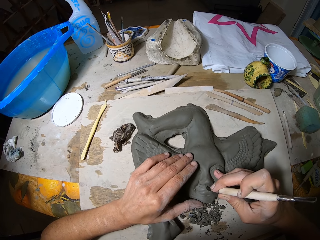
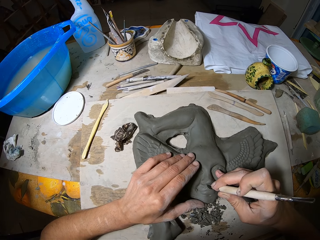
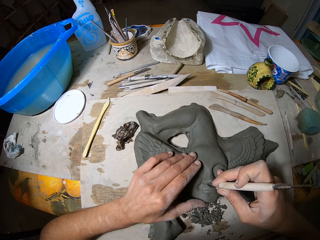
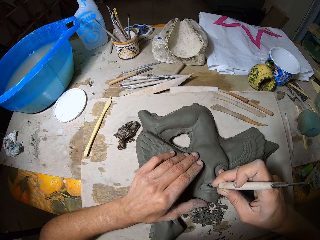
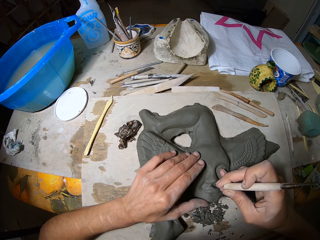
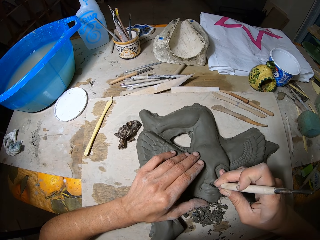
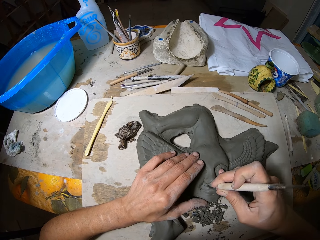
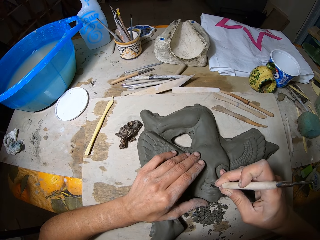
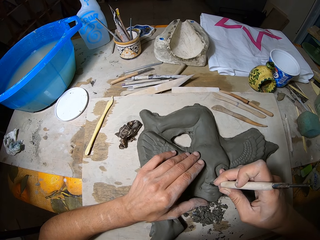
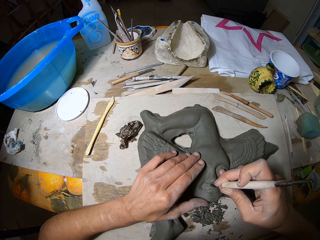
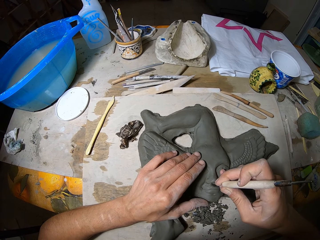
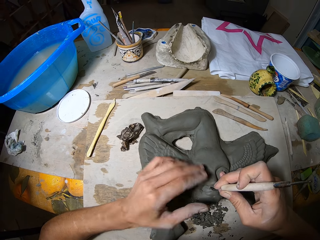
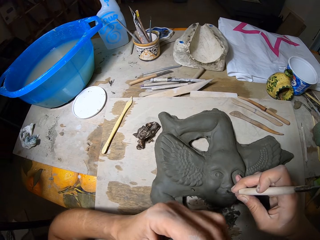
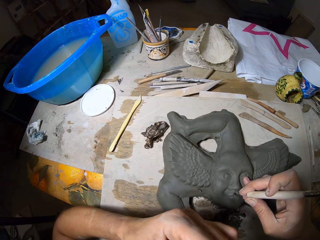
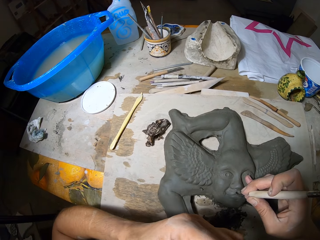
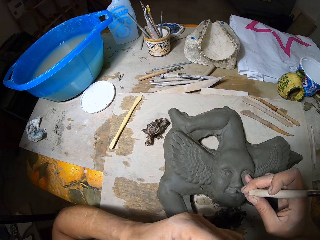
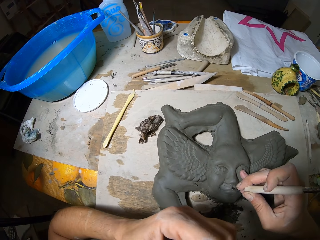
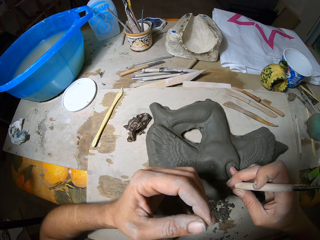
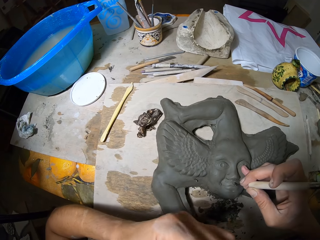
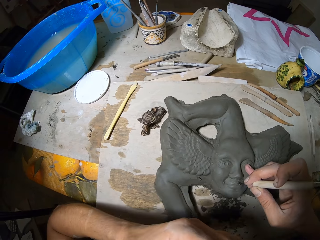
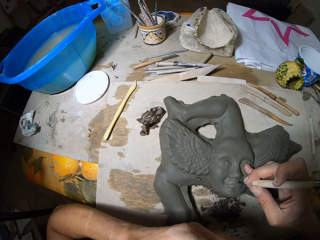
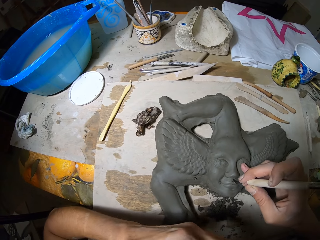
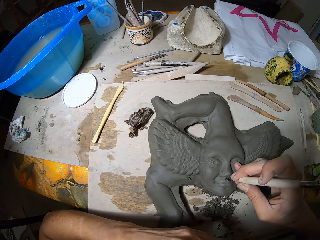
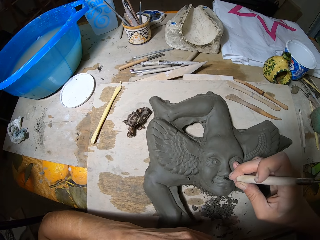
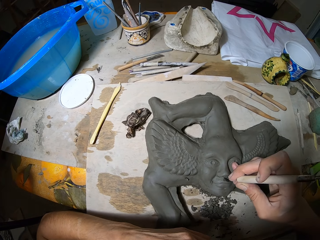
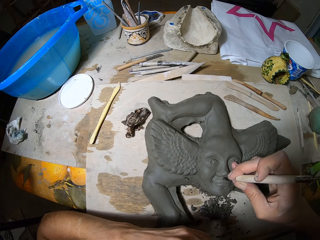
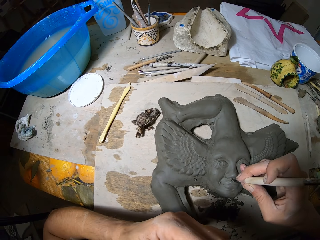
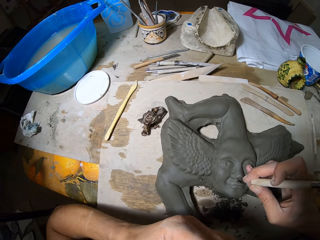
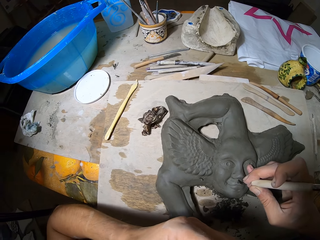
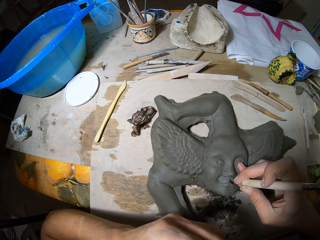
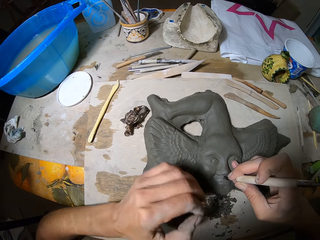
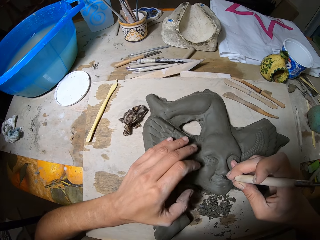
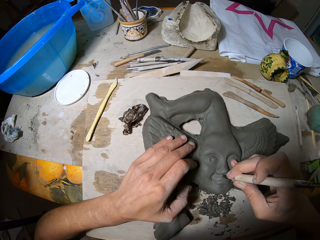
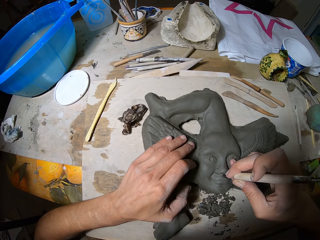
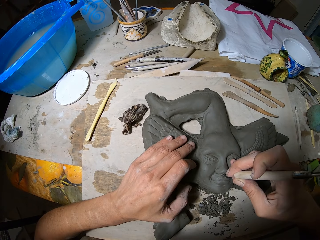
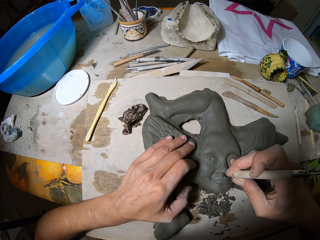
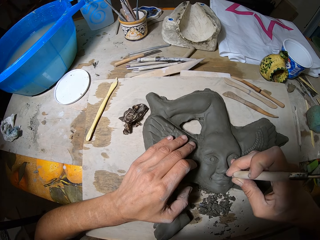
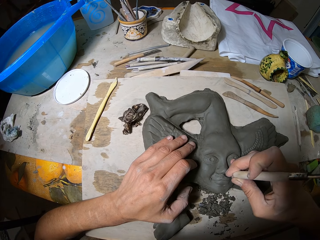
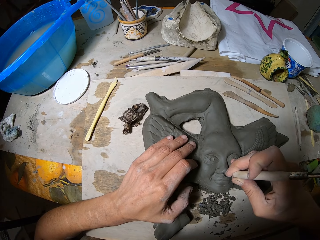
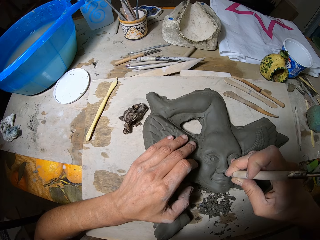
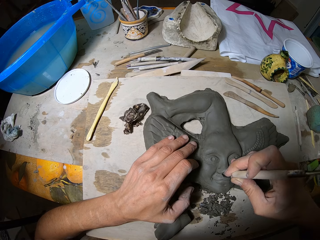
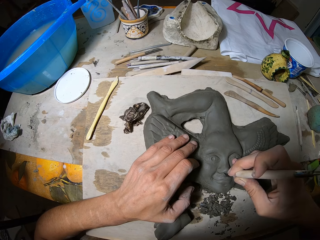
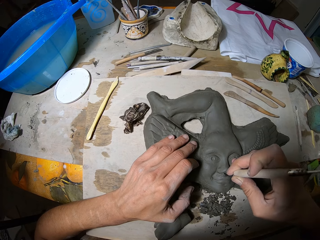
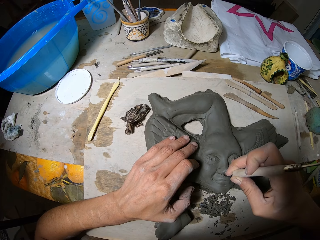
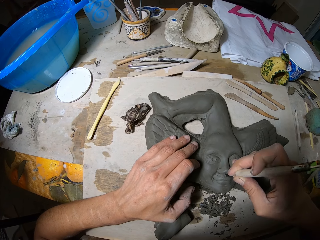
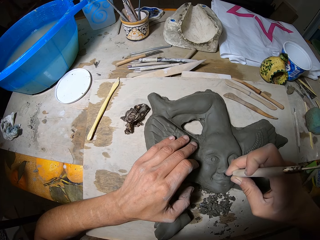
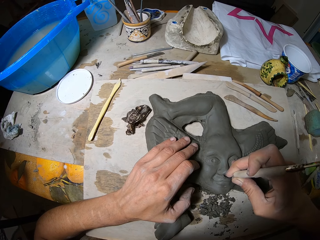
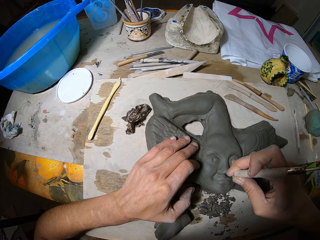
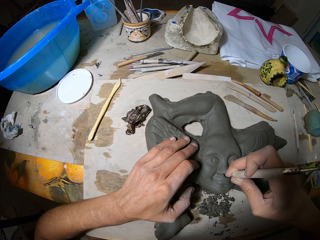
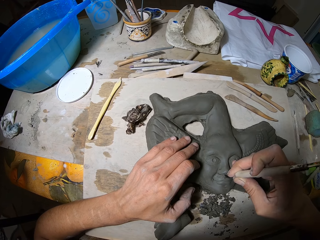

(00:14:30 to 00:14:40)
The camera wearer touches the face. They hold a tool. They shape the sculpture with the tool.

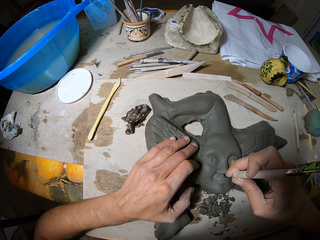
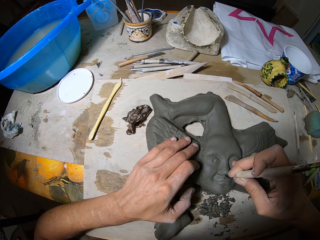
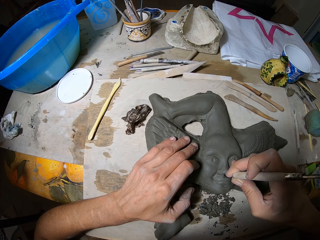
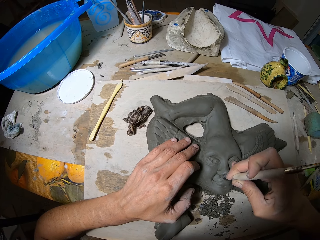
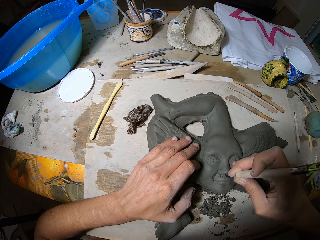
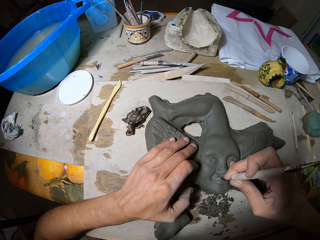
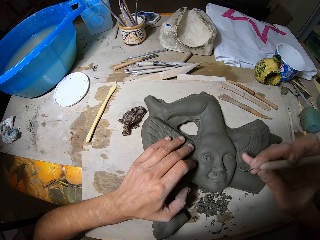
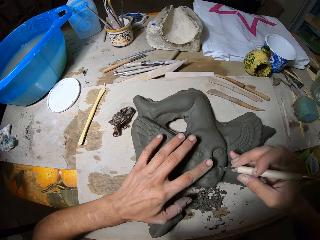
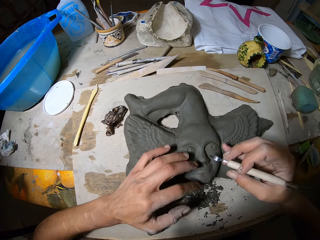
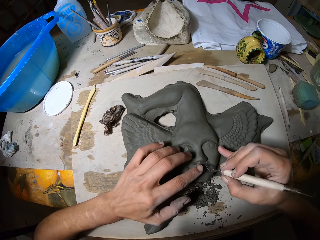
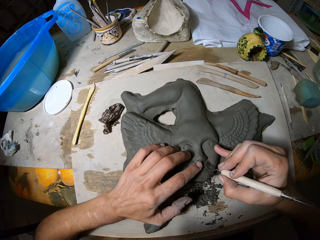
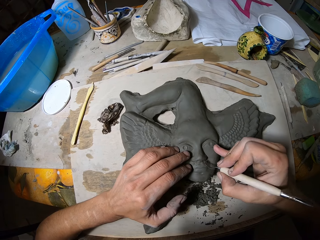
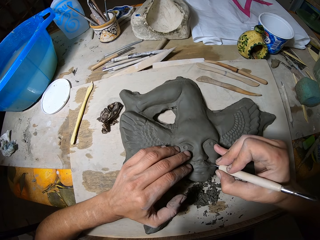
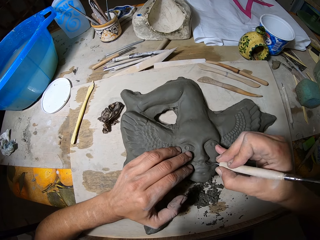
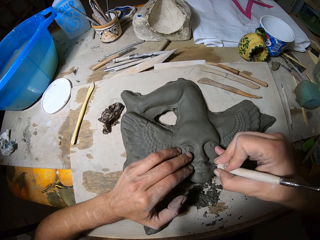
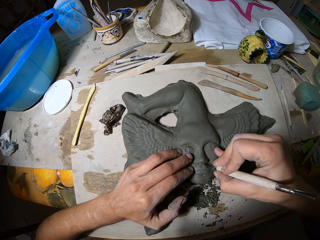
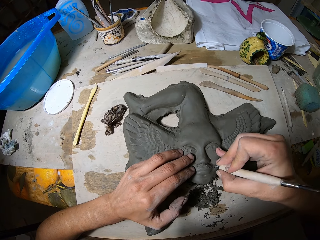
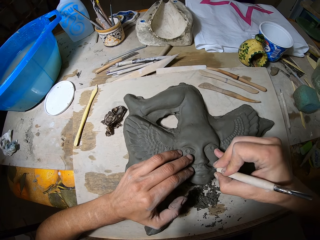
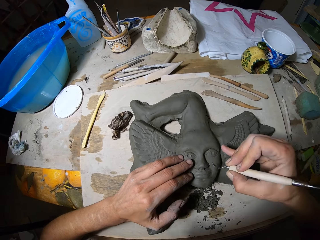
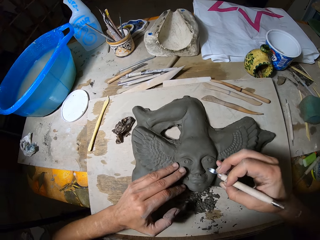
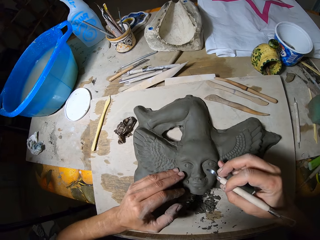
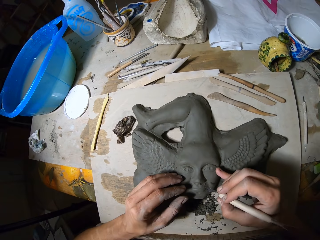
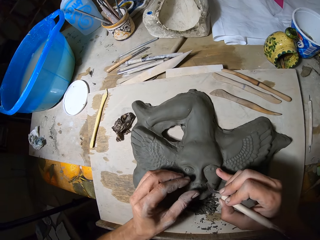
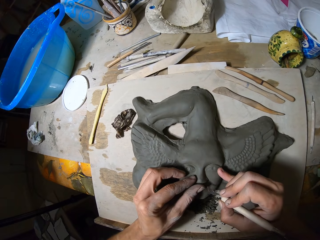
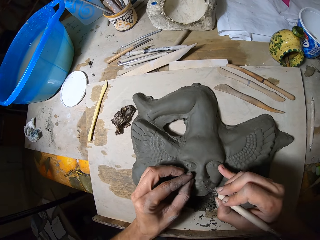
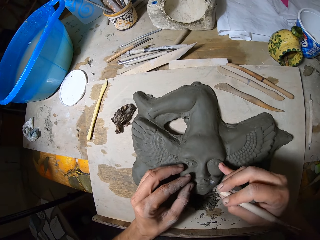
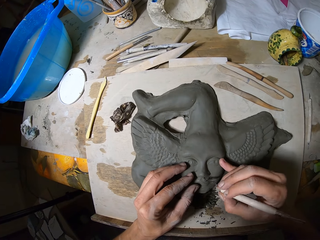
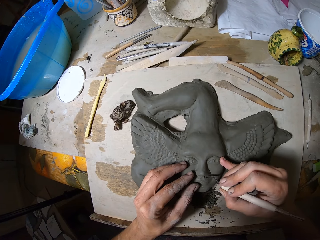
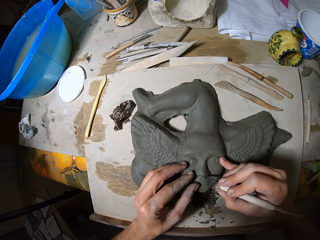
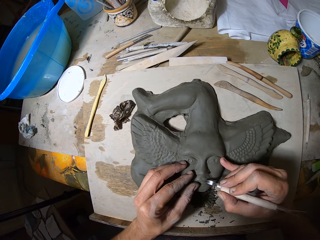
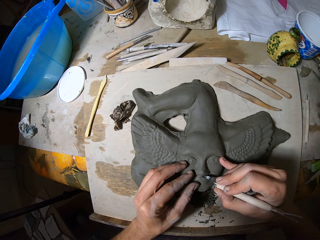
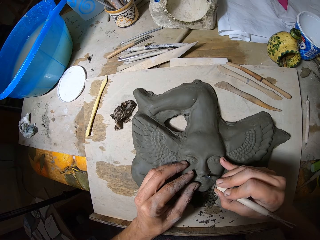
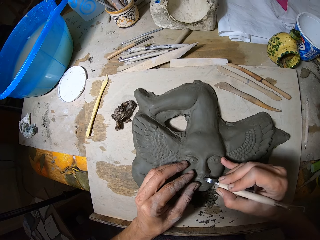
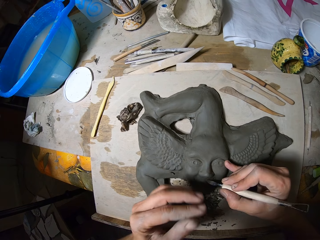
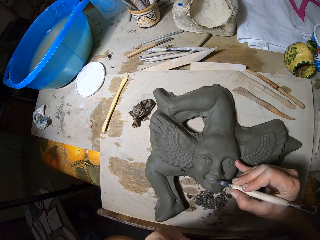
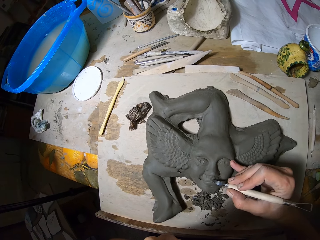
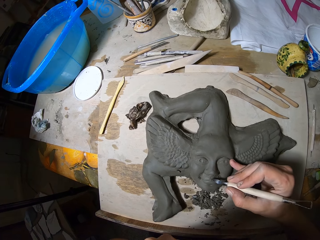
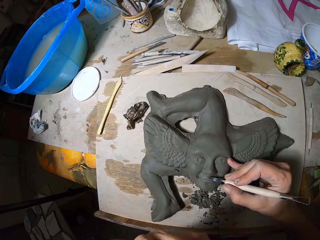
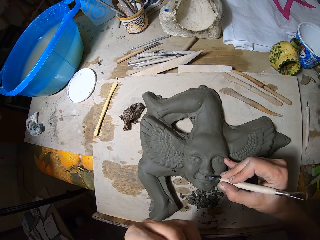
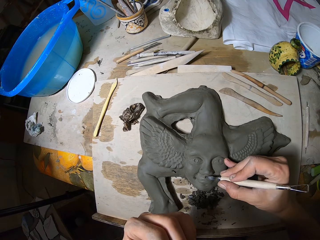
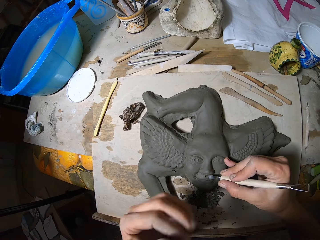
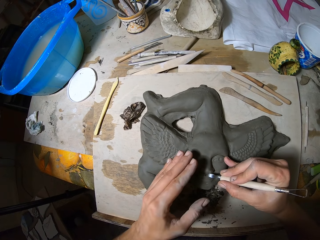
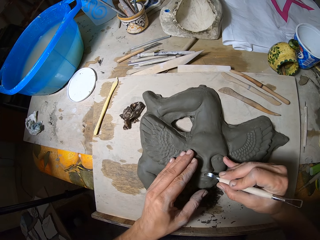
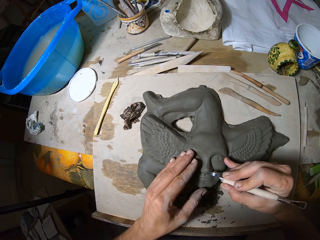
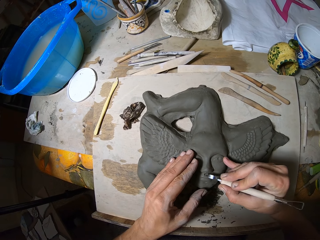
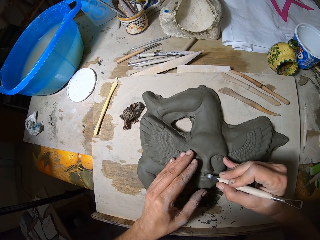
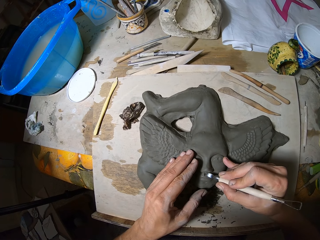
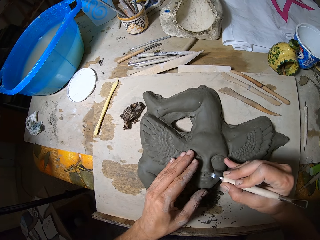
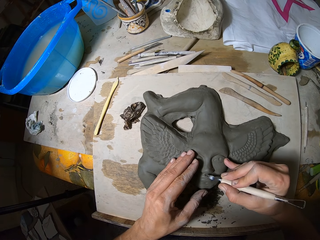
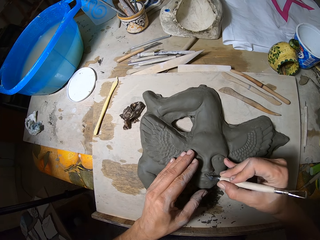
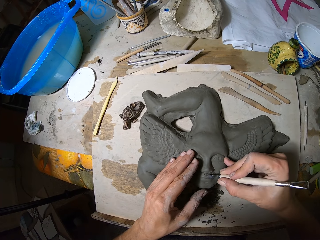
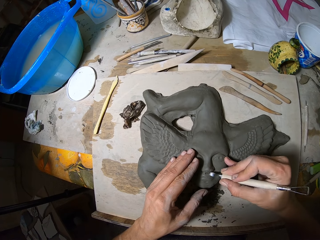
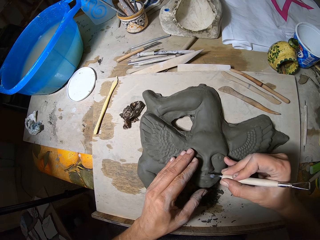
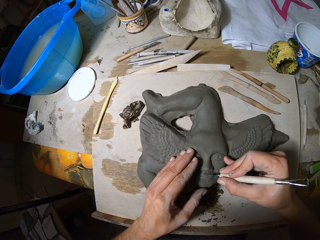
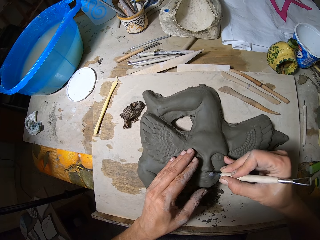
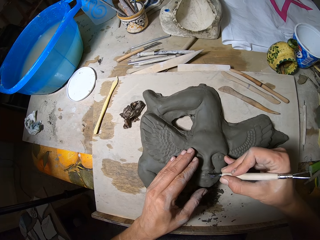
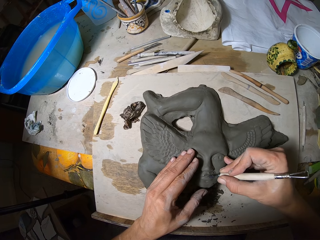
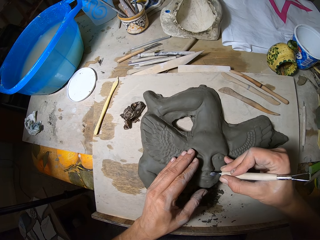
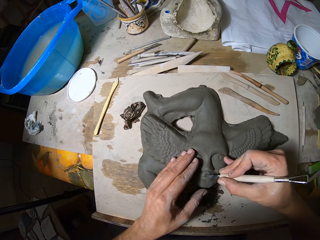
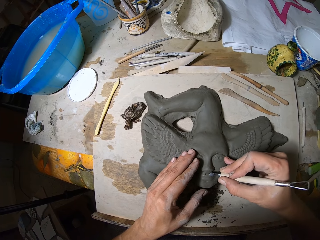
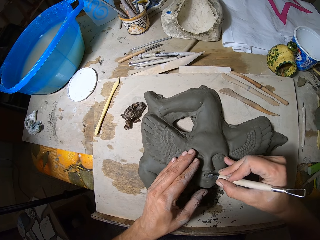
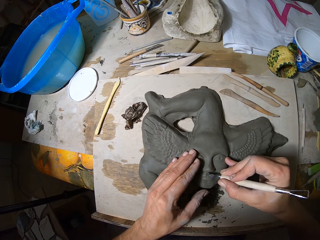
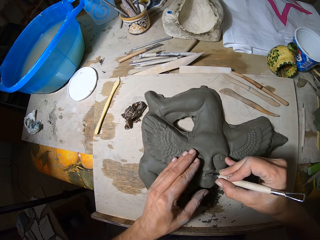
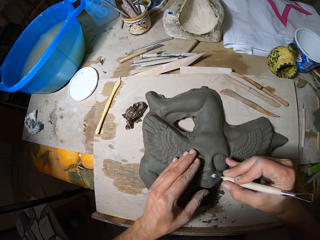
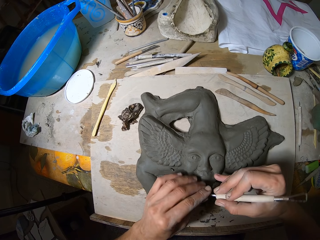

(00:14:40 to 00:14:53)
The camera wearer wipes the sculpture. They hold a tool. They shape the sculpture with the tool. They hold the tool. They wipe the sculpture. They shape the sculpture with the tool. They hold the tool. They touch the face. They shape the sculpture with the tool.
